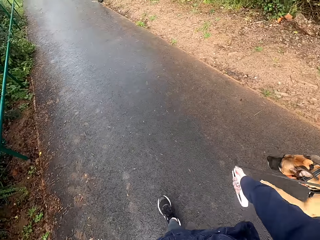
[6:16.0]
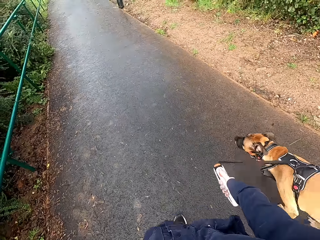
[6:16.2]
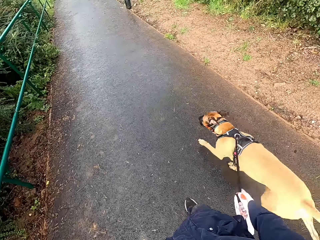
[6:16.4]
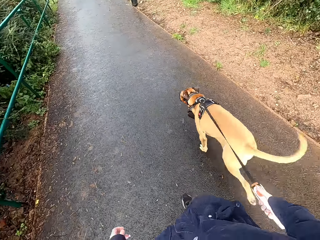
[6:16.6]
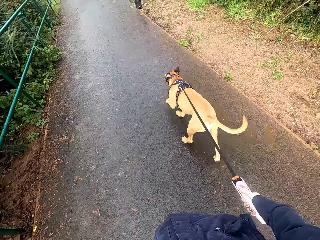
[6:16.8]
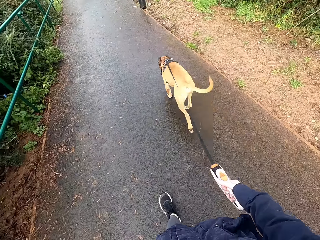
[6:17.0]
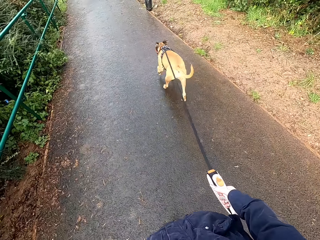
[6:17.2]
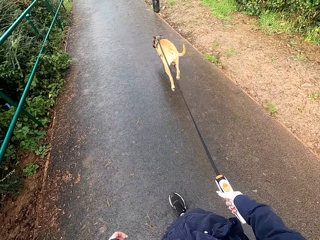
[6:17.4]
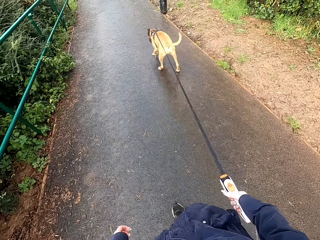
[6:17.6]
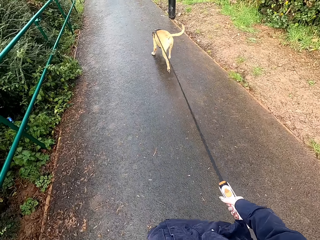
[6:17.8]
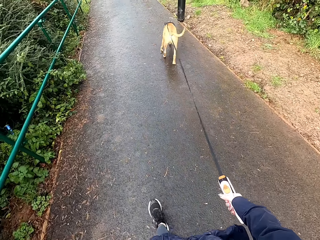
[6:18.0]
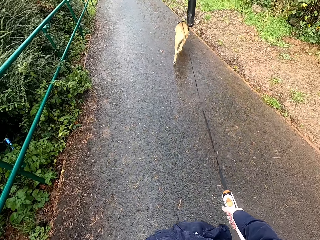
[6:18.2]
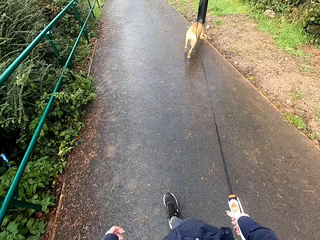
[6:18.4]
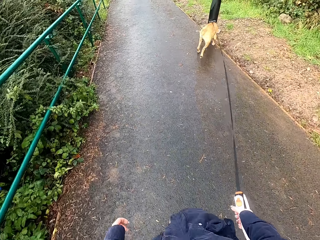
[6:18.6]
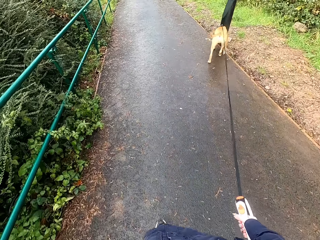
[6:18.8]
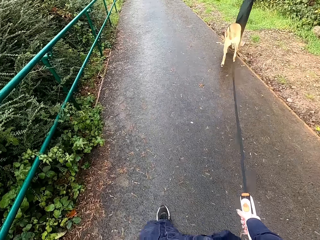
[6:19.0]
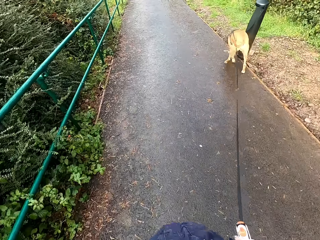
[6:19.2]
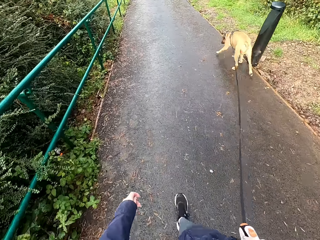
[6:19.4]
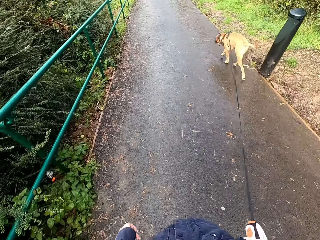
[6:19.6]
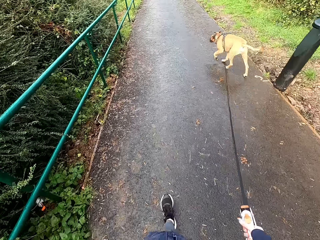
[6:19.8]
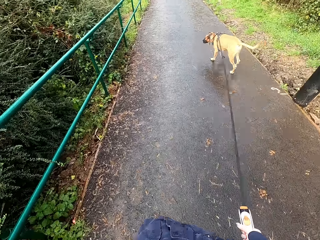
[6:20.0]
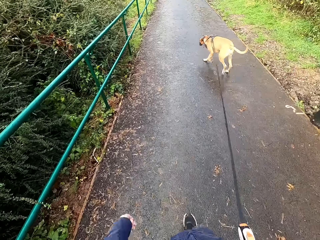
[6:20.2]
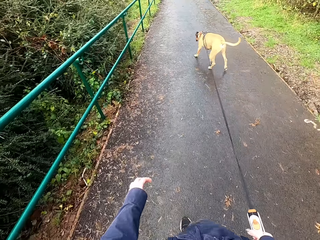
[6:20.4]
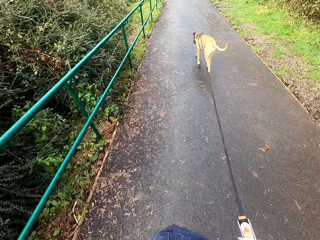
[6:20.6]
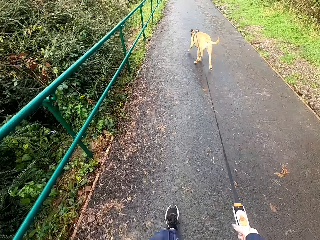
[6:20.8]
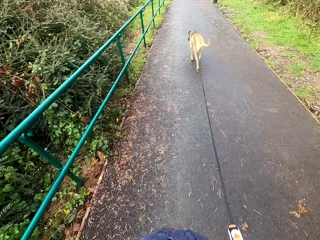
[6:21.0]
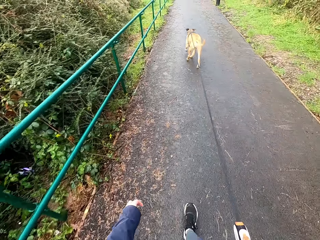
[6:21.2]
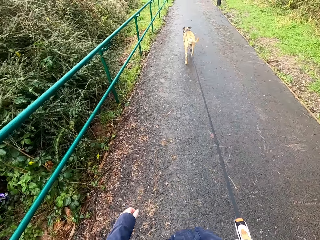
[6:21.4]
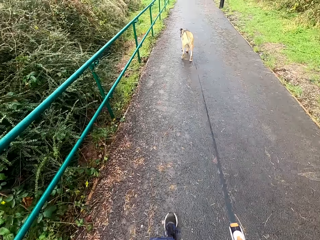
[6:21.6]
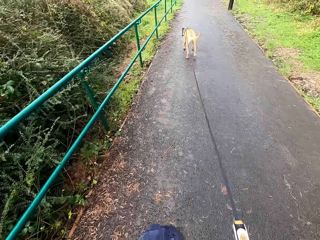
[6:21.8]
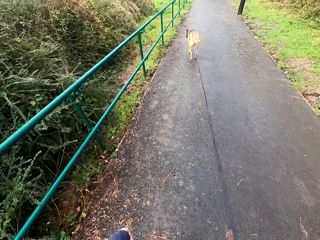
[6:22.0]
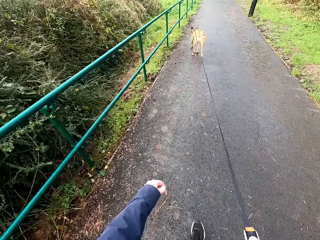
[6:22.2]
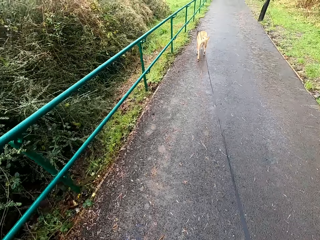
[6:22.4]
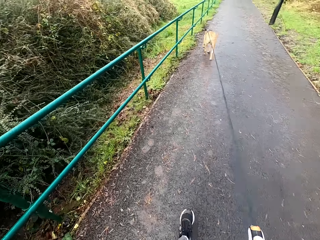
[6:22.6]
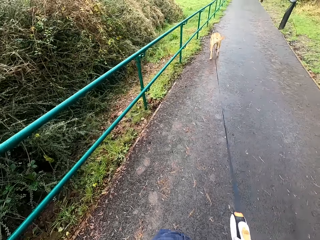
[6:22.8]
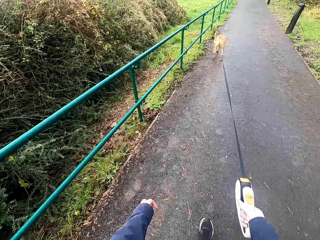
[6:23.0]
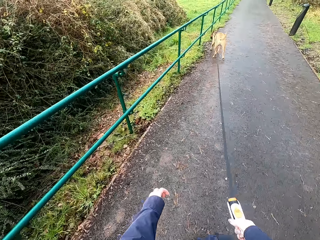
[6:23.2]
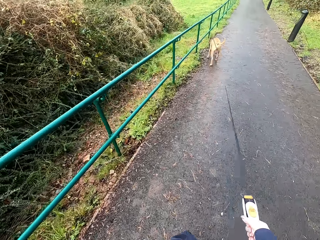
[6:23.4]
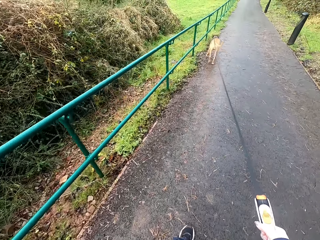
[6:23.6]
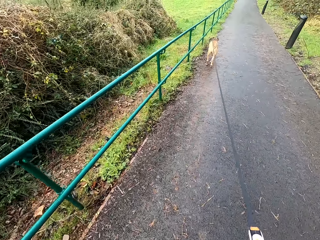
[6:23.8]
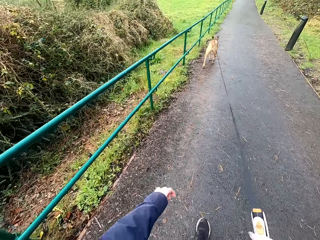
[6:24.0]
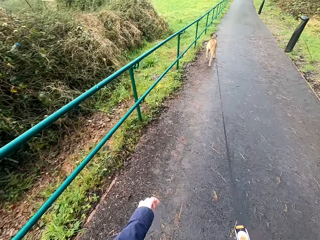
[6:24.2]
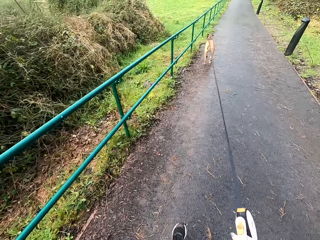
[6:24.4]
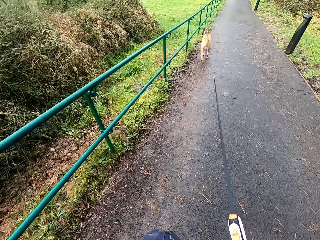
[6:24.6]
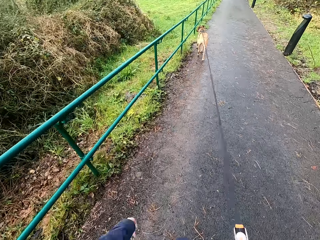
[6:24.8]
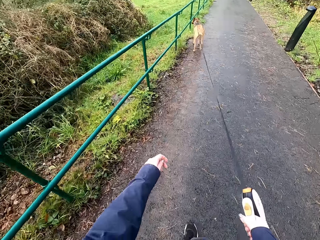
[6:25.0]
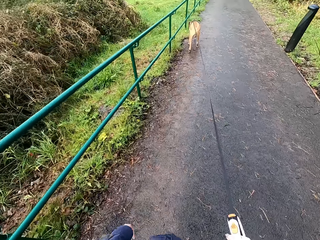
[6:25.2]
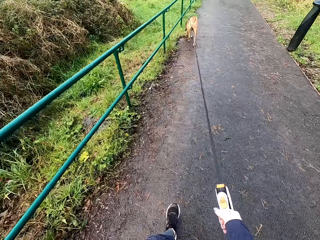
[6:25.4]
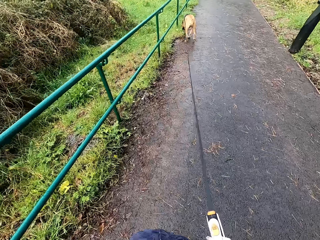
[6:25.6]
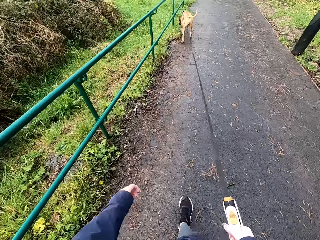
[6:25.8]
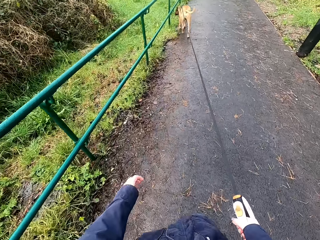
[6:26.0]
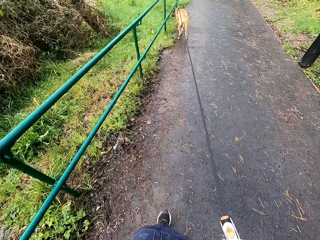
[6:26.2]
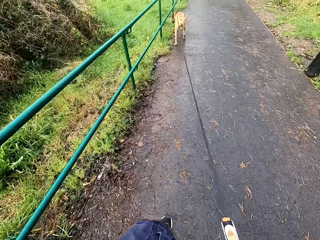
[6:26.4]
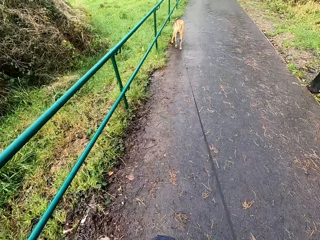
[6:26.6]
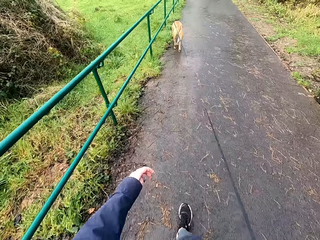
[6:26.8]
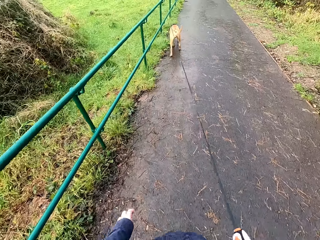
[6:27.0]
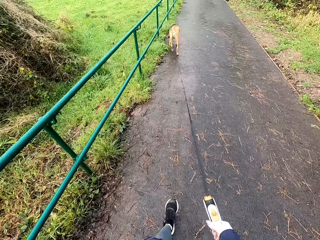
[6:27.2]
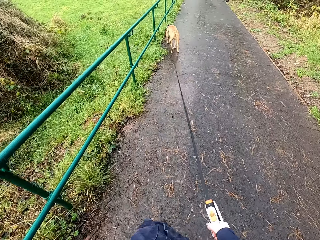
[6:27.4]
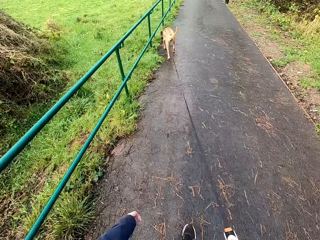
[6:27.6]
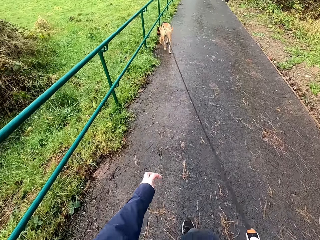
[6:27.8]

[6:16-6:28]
The camera wearer walks the dog along the walkway with the leash in her right hand.

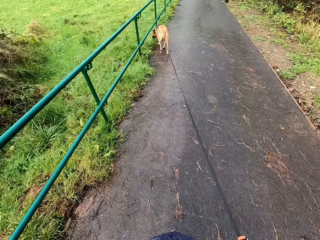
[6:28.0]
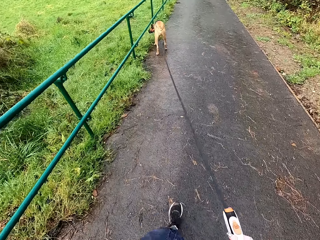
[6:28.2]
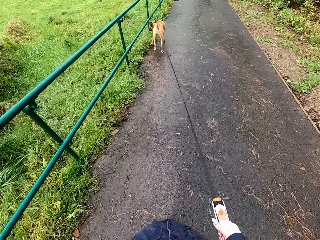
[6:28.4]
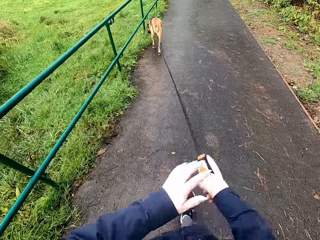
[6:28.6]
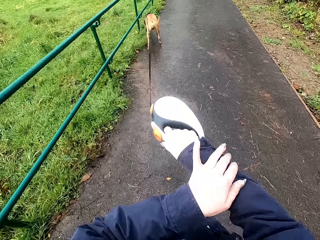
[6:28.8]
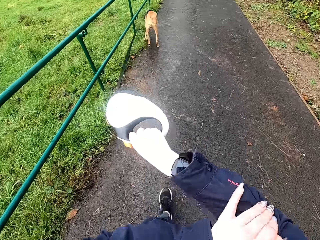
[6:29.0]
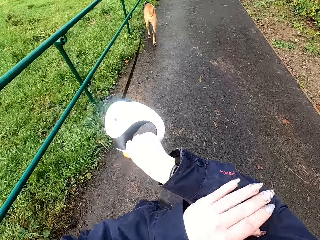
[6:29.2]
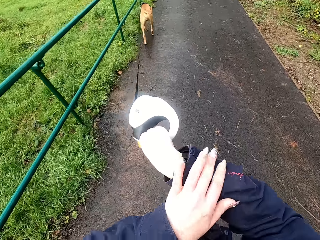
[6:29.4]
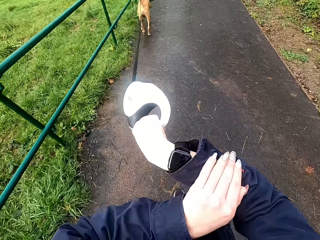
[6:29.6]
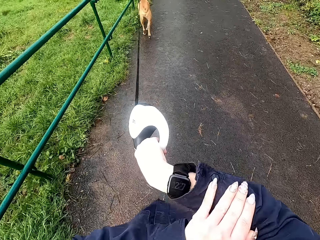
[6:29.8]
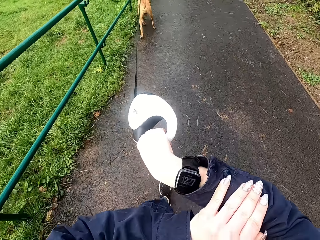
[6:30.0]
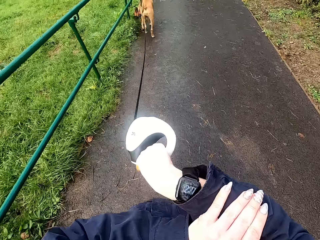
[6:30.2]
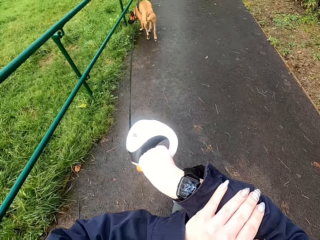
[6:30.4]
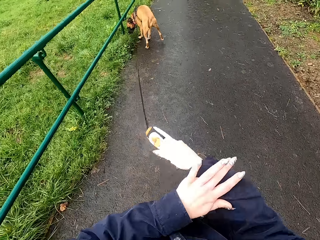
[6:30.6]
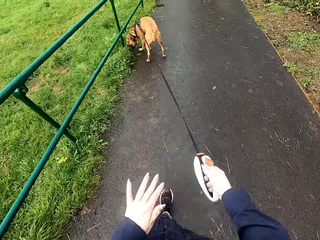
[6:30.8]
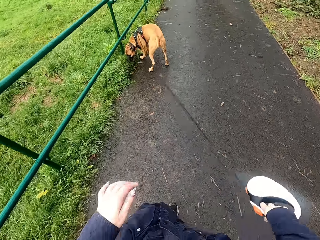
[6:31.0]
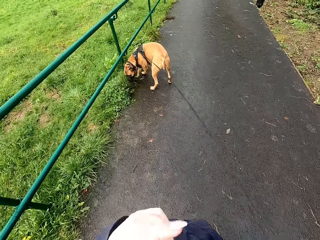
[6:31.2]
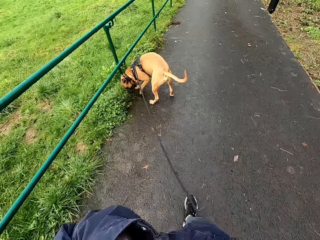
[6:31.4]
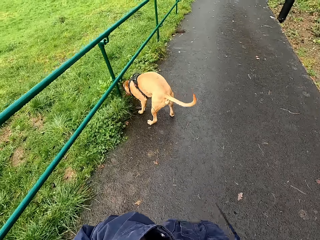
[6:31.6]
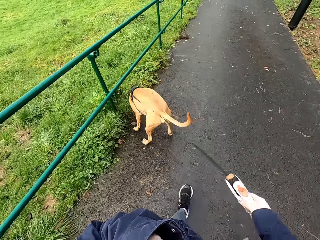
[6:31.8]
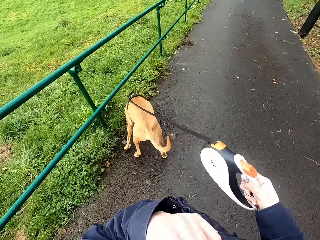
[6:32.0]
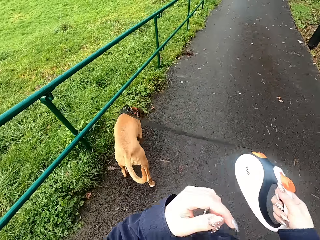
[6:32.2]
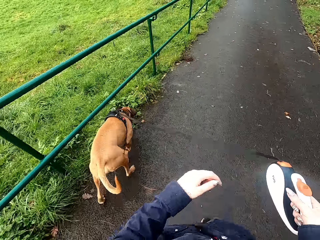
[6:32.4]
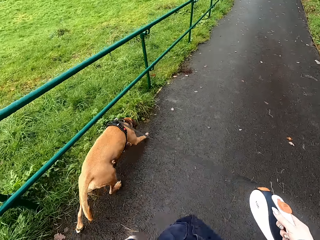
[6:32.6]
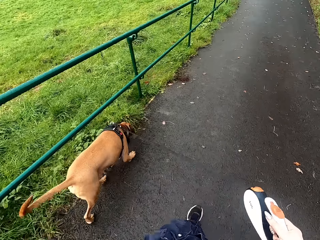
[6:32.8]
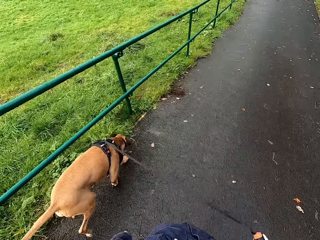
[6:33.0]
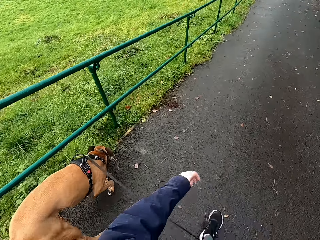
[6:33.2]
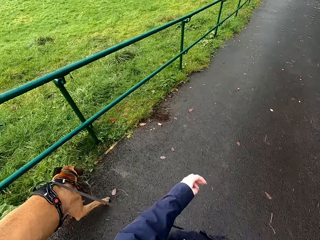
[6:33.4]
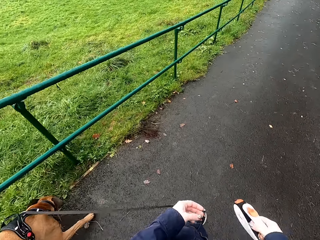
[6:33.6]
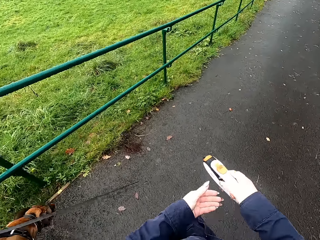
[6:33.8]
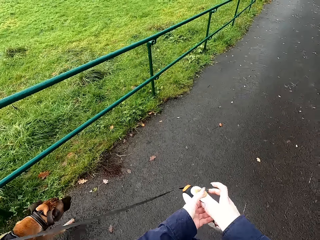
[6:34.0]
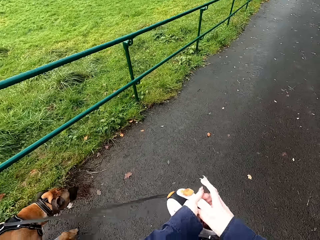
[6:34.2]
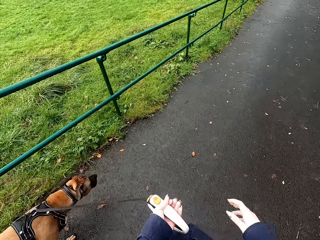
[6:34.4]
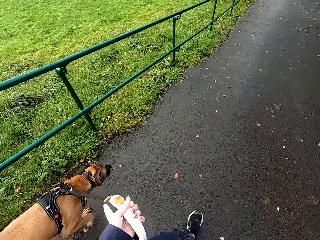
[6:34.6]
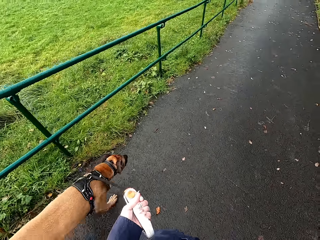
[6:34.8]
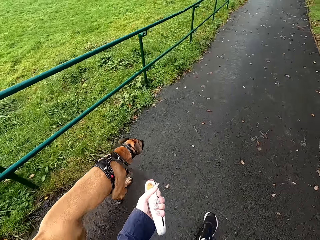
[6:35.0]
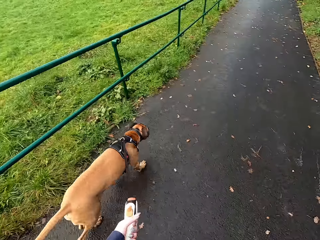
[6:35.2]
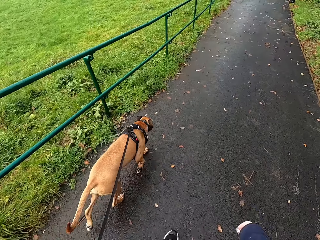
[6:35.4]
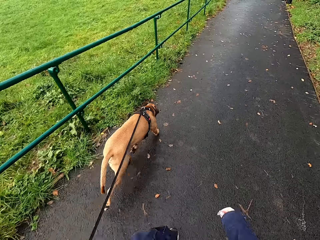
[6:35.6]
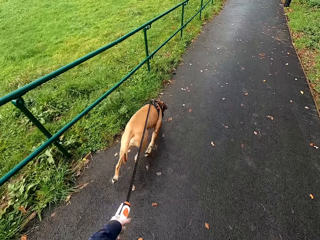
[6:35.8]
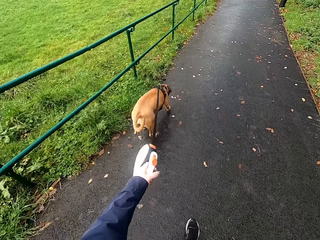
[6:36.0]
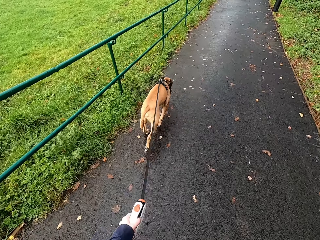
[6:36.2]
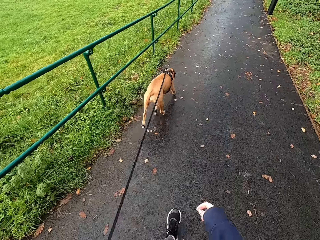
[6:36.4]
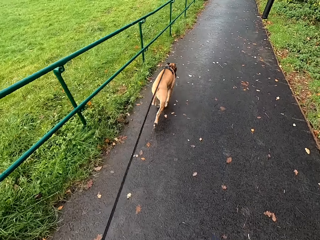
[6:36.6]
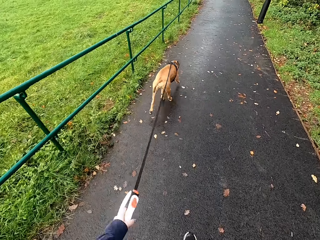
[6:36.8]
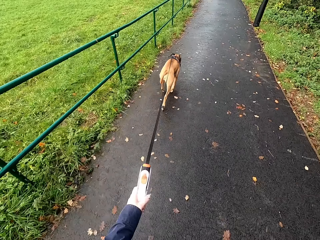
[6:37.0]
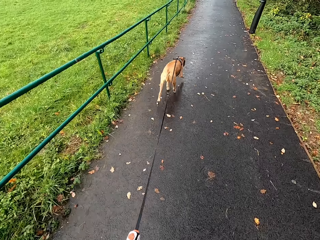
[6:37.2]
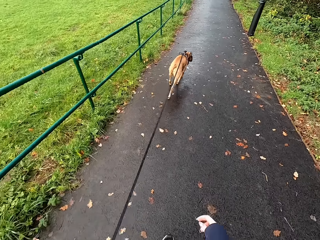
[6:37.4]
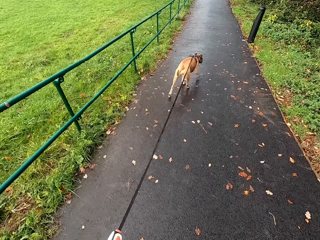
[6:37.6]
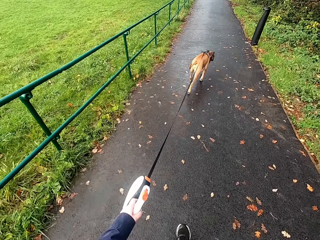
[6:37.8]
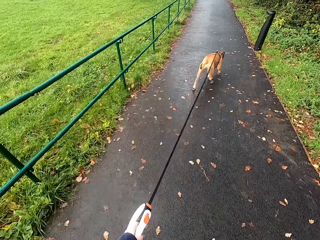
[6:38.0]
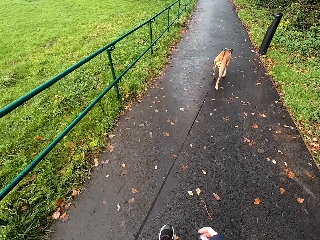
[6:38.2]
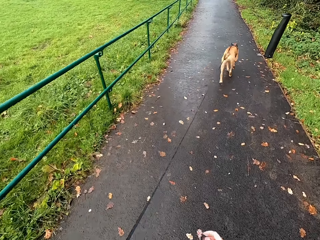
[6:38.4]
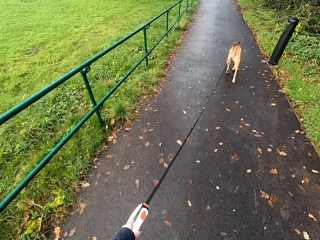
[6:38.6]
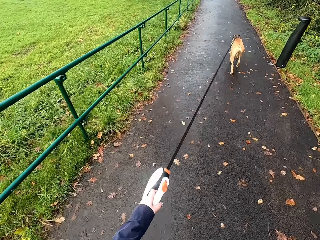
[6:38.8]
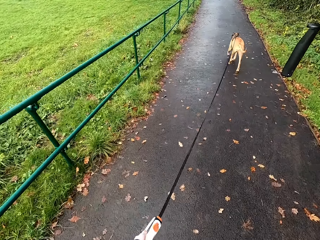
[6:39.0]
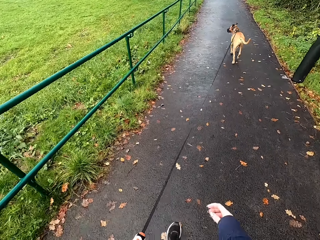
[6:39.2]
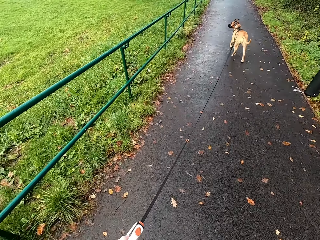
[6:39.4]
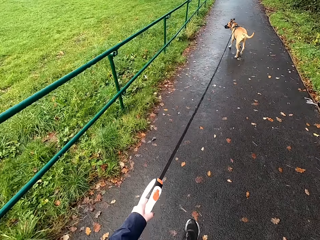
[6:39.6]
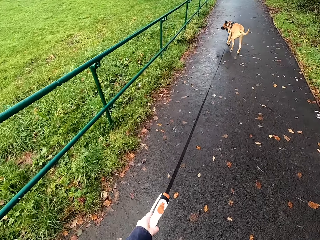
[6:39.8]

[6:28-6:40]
The camera wearer checks a smart watch on her right hand with her left hand. She walks the dog along the walkway with the leash in her right hand. She passes the leash from her right hand to her left hand. She walks the dog along the walkway with the leash in her left hand.
